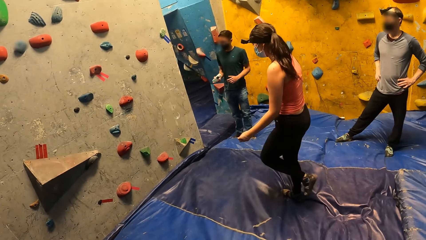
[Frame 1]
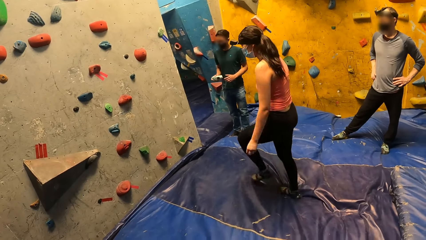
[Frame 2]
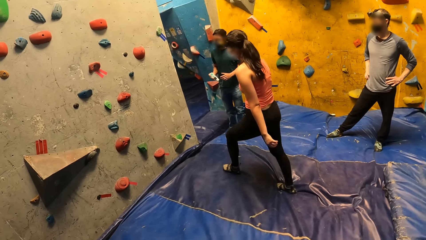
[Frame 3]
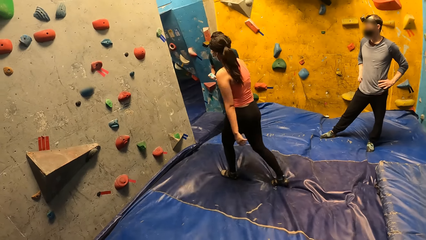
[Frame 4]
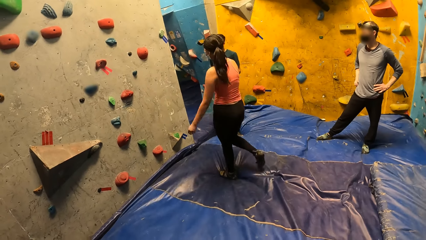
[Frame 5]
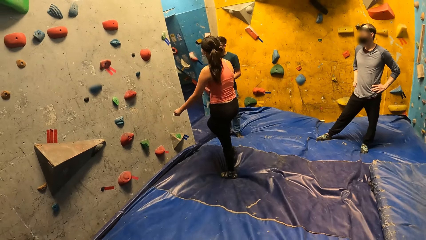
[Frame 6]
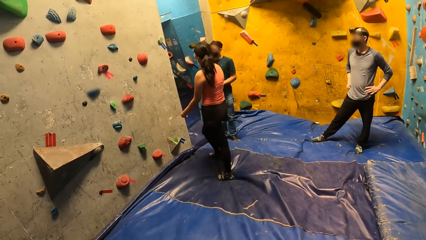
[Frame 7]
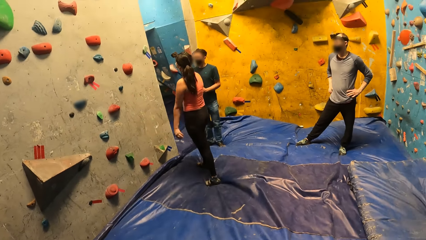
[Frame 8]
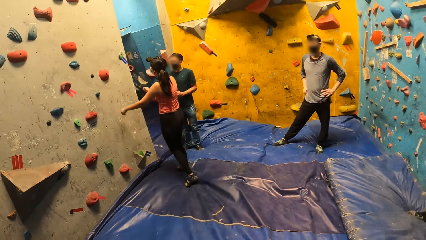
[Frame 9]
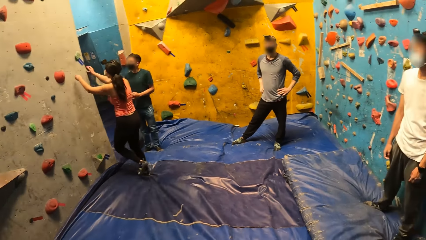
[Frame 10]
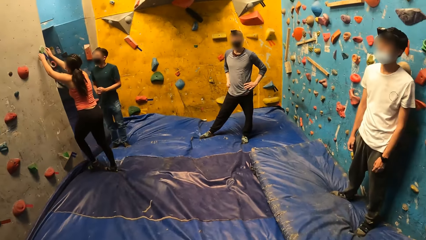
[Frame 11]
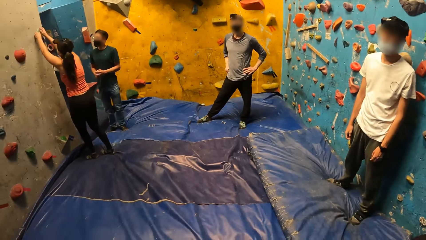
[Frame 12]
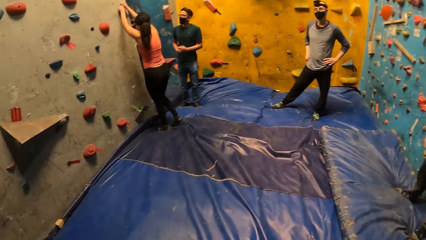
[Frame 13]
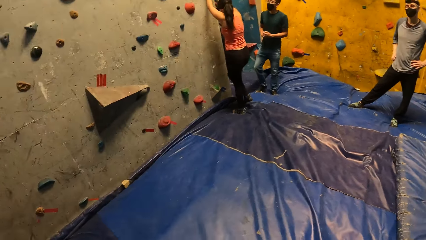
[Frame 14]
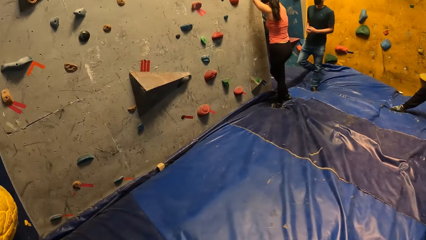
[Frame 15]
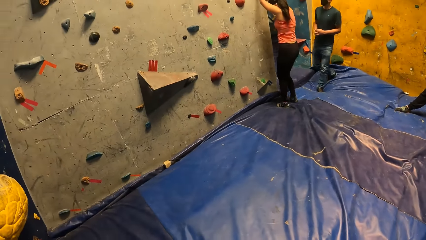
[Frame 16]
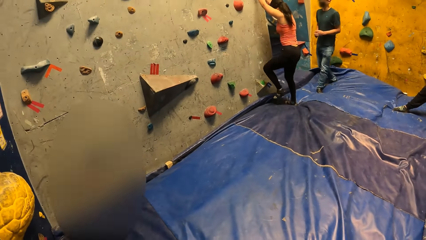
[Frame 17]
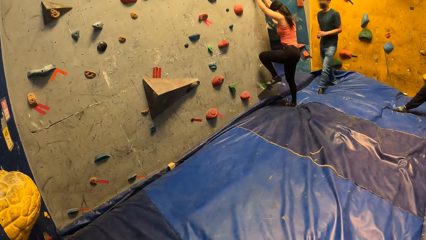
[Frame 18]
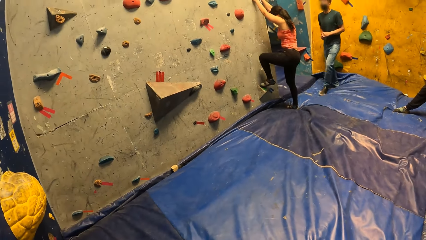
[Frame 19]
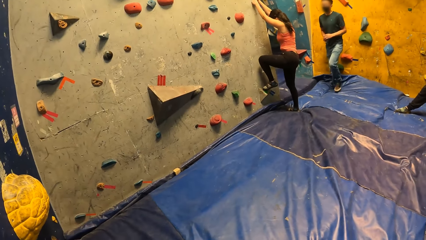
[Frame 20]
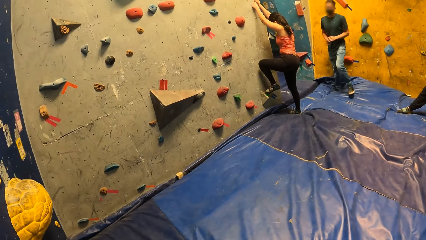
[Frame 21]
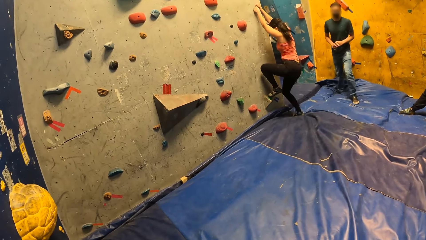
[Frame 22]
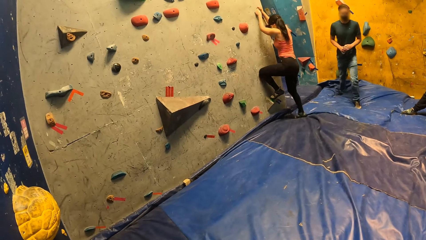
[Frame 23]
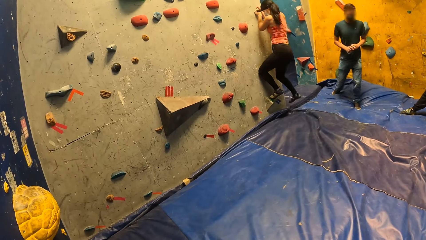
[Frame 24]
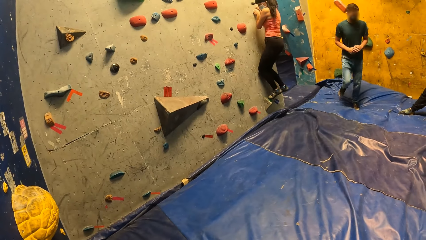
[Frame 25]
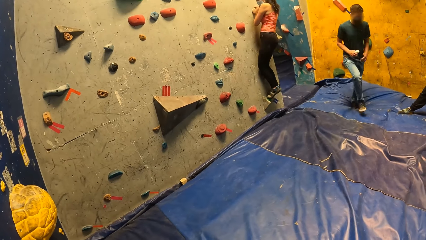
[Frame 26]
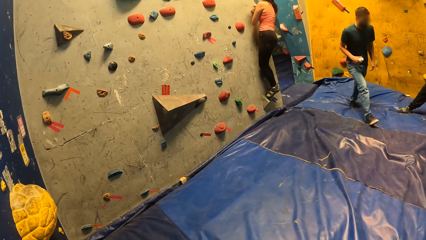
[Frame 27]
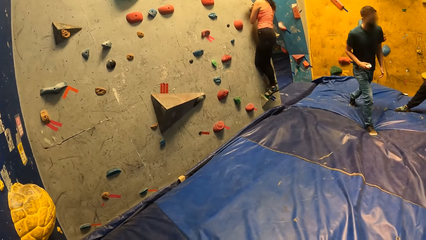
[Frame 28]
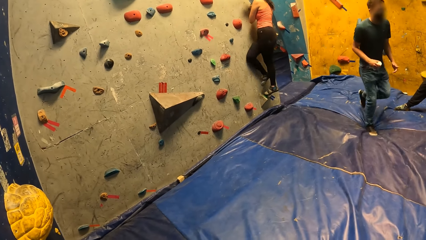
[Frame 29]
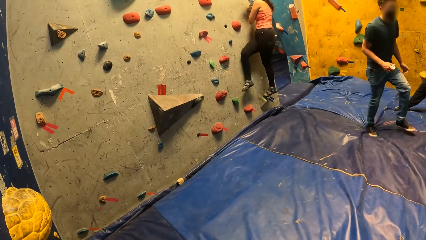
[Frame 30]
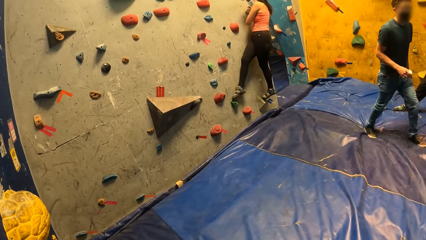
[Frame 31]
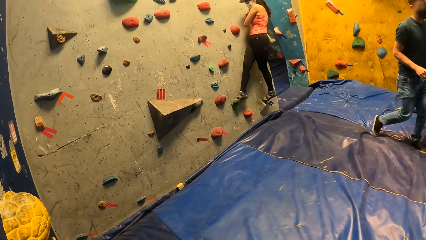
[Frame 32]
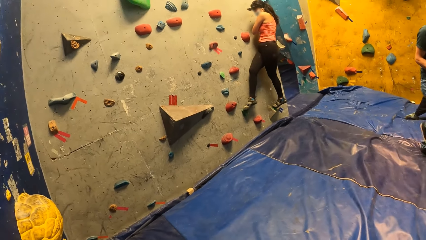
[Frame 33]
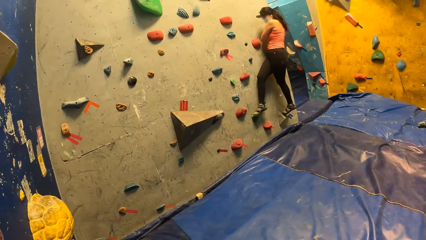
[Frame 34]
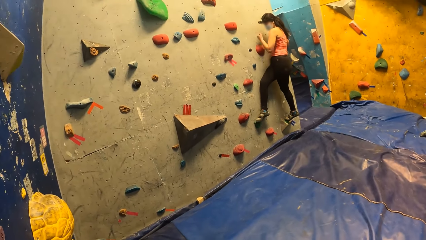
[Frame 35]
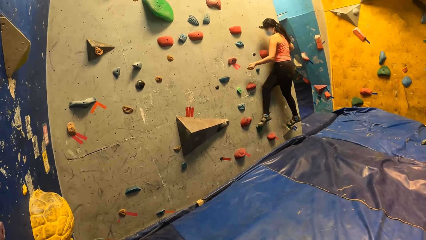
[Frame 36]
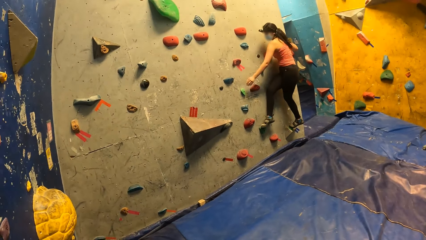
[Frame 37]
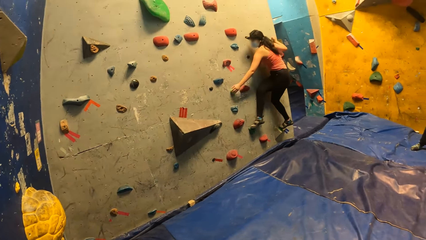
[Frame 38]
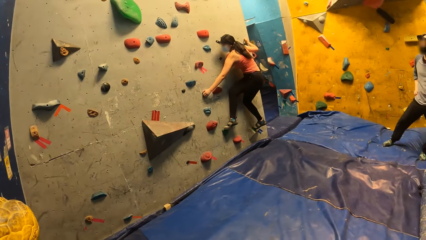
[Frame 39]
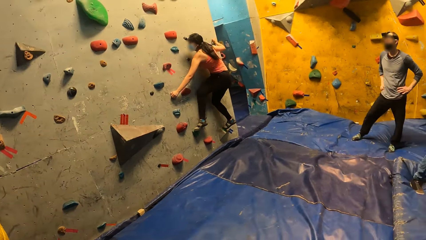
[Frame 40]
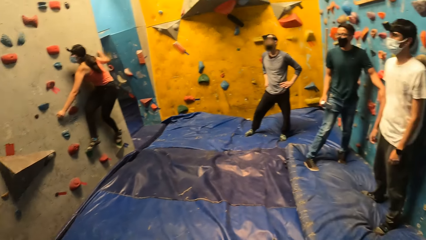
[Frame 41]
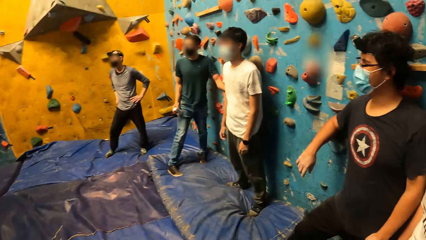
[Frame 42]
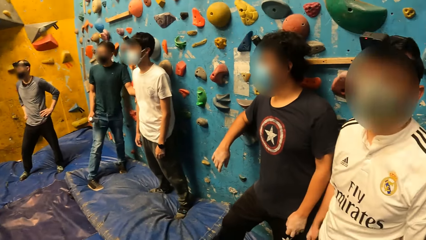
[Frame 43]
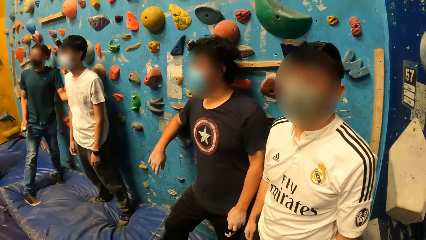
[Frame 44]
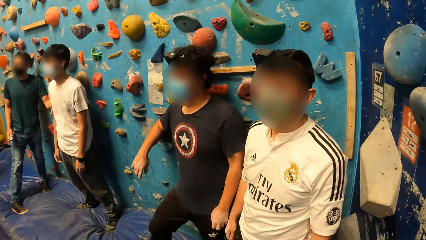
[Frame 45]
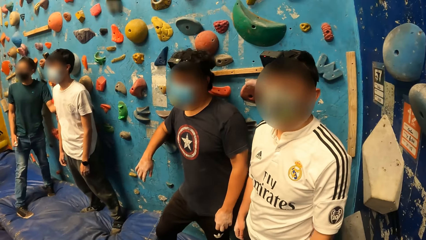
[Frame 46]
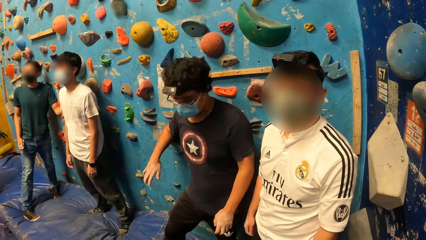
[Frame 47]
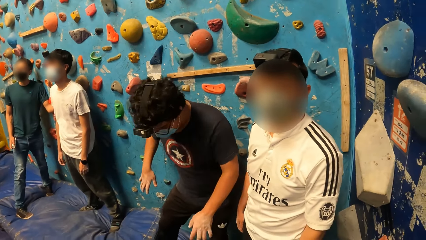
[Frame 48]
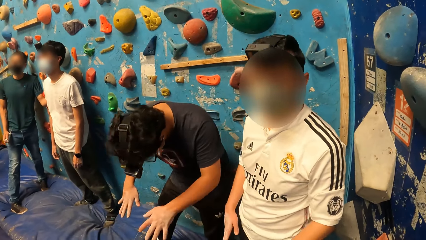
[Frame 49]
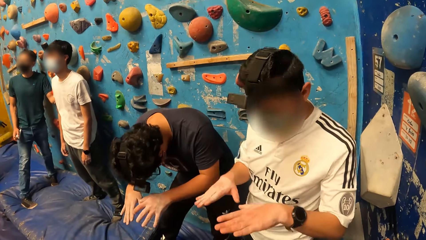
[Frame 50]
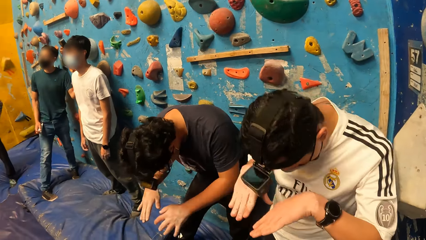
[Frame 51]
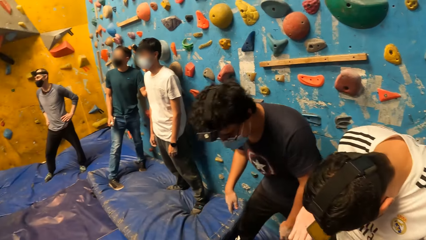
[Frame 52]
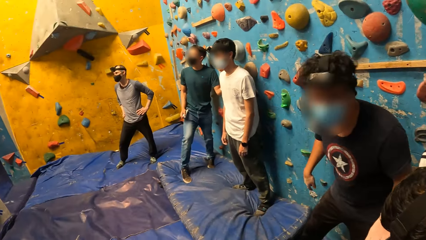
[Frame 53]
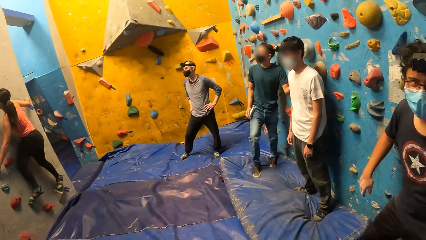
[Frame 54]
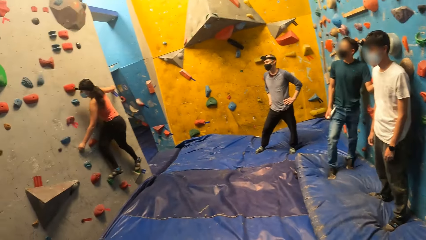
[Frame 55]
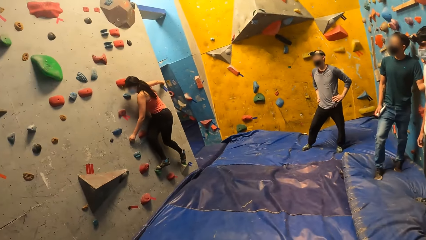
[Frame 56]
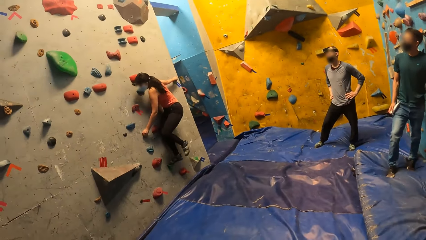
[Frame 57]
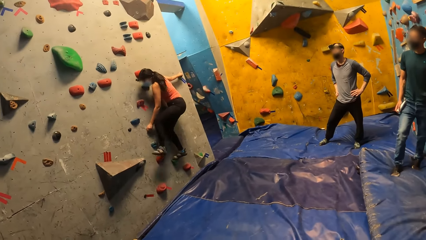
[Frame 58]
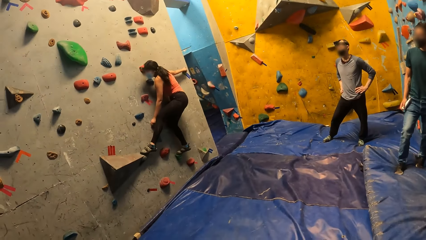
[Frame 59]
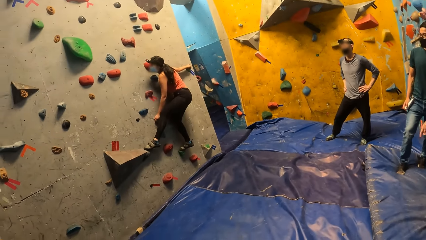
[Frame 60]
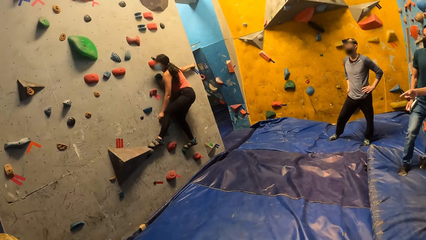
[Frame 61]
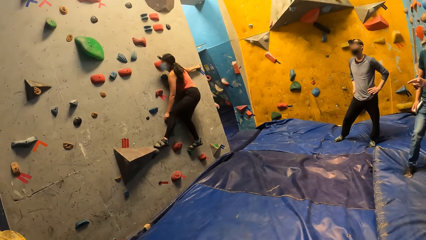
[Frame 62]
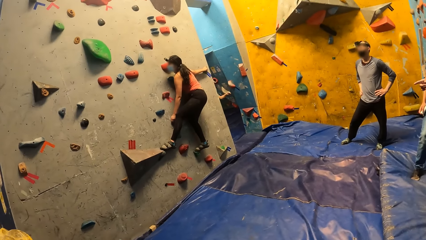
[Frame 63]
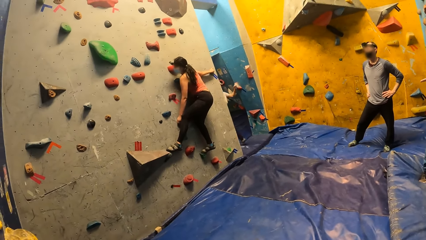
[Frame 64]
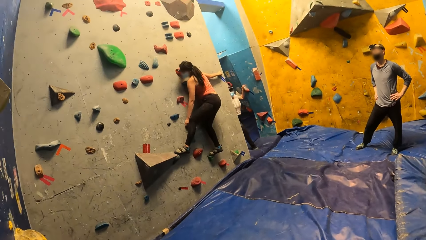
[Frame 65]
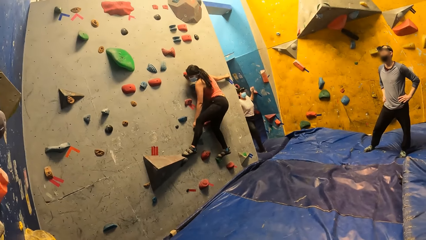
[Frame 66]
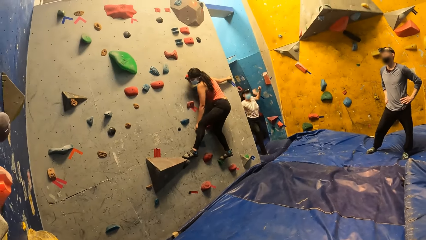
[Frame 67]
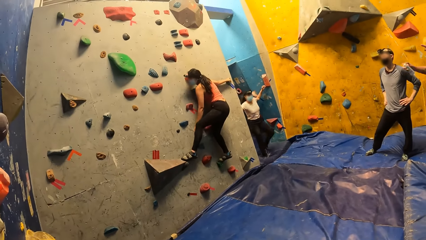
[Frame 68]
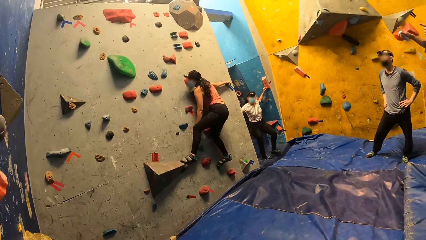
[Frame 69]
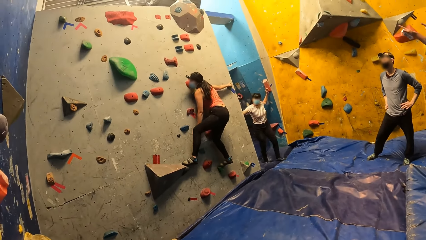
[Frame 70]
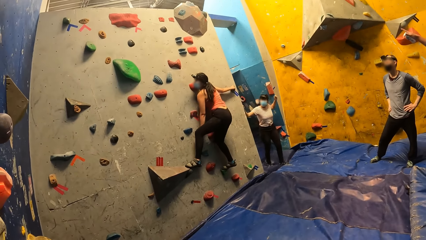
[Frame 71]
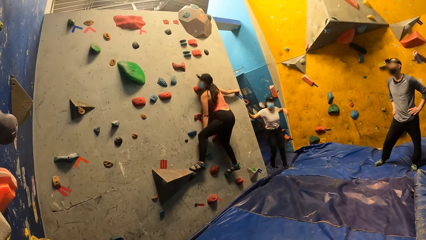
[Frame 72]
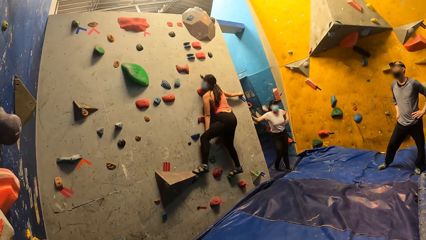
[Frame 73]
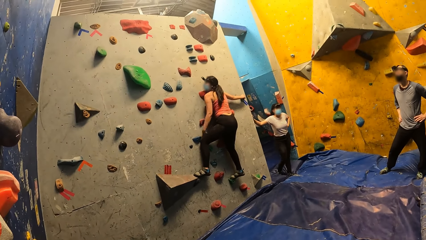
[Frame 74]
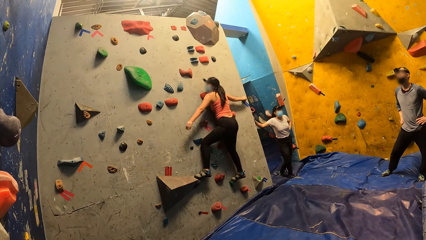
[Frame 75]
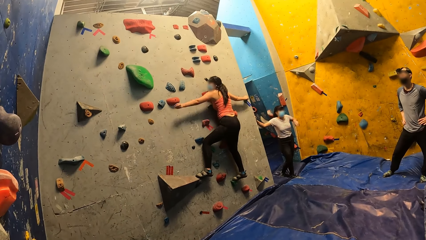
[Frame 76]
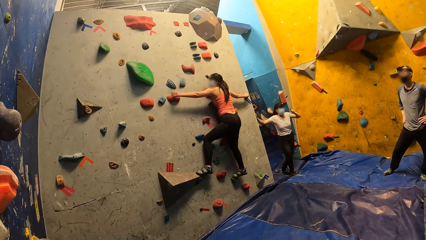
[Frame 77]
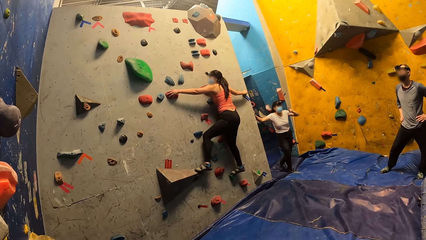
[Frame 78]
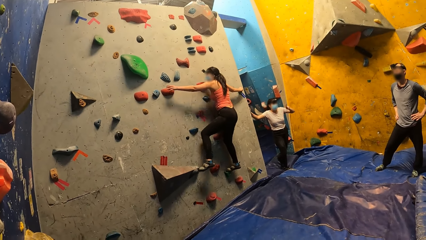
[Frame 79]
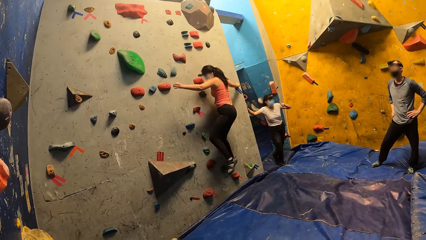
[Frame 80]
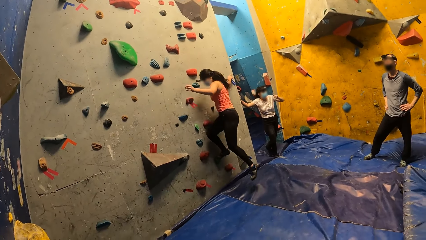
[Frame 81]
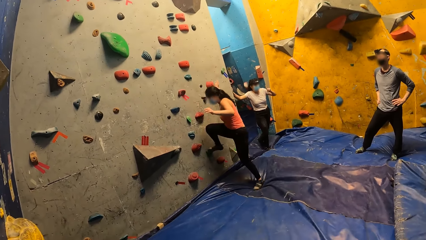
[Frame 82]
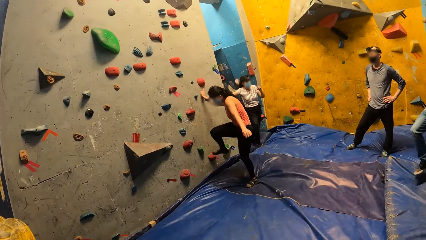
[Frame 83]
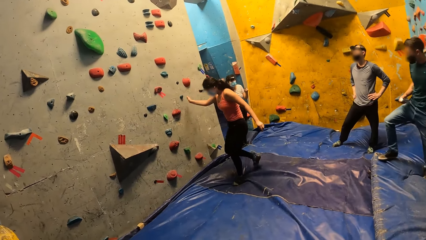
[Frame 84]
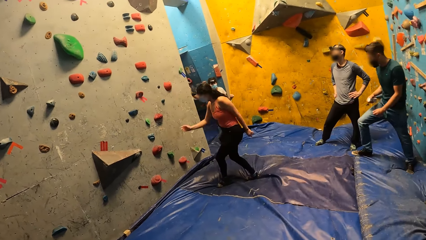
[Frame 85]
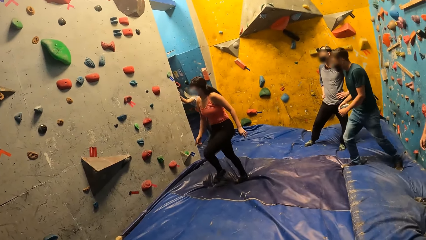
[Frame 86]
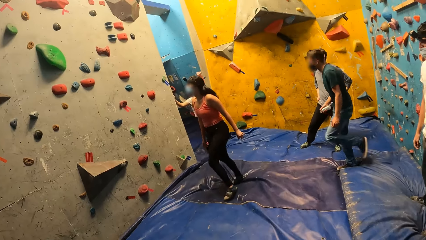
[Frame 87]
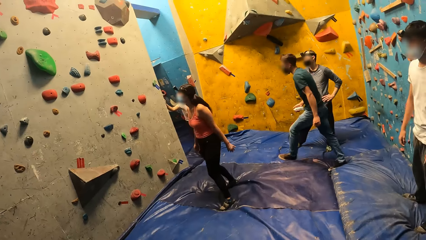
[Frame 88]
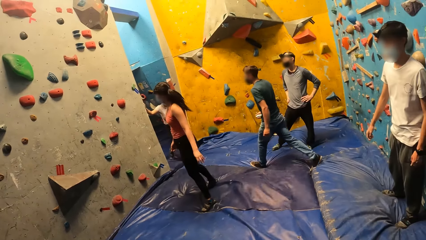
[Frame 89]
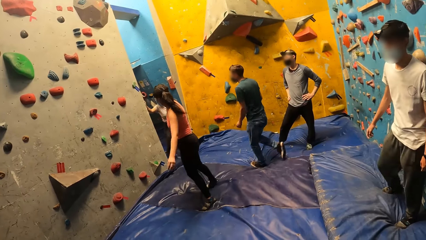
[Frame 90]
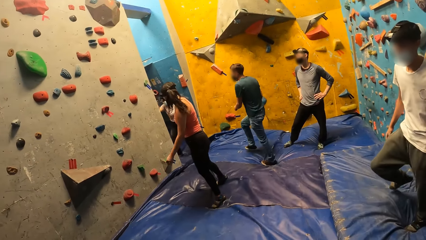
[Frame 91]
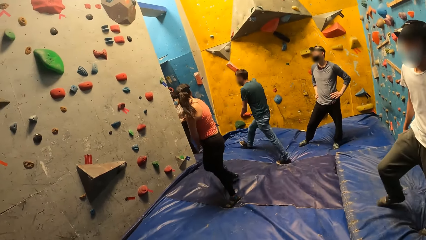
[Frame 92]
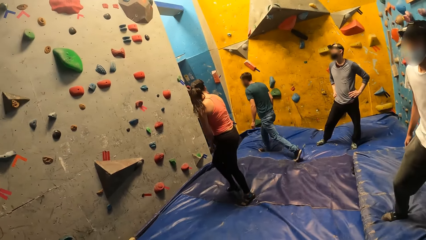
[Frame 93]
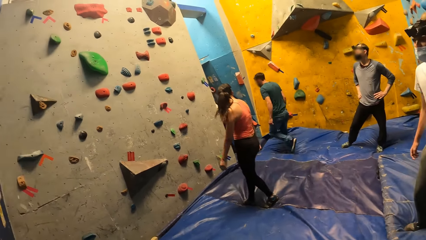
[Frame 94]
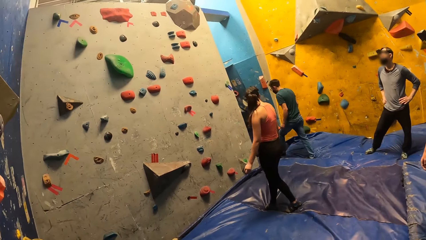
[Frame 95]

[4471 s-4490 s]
The woman climbs the wall with her hands. The camera wearer looks around. They interact with a man and another man. The woman falls from the wall.
